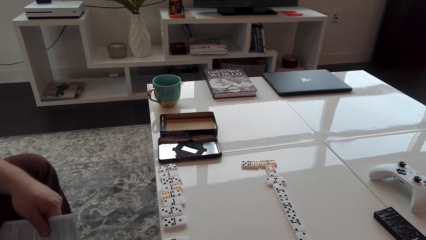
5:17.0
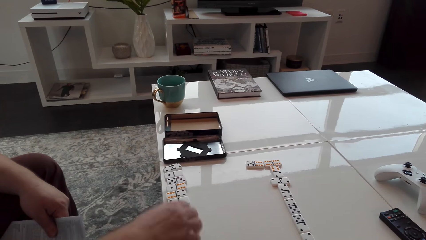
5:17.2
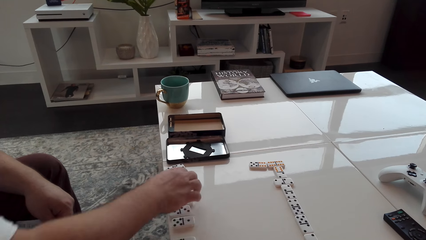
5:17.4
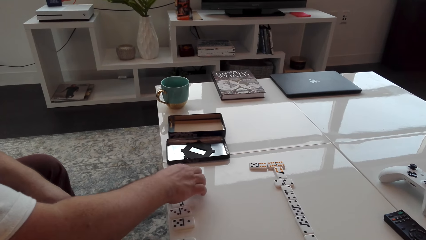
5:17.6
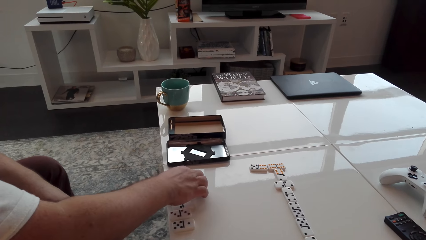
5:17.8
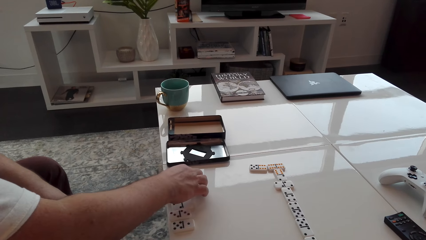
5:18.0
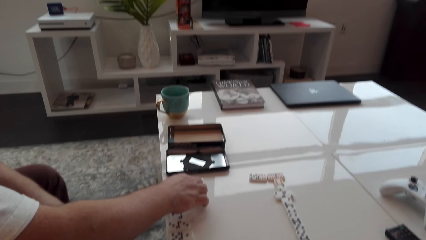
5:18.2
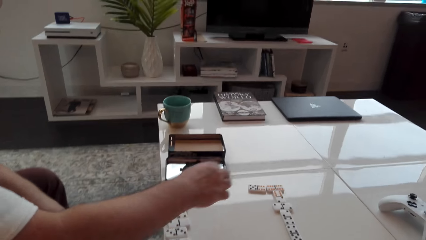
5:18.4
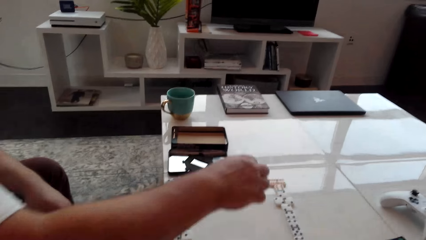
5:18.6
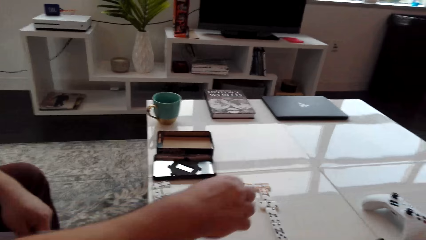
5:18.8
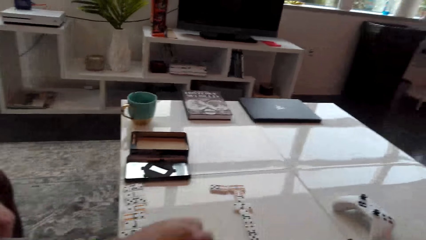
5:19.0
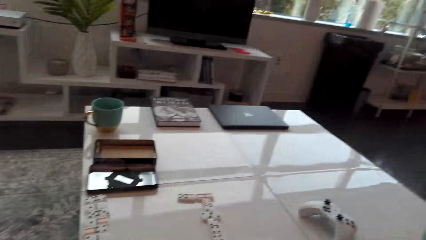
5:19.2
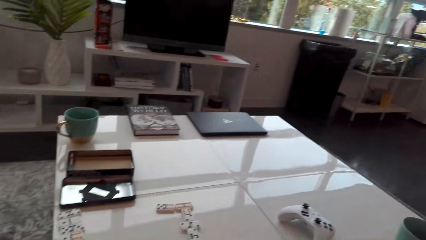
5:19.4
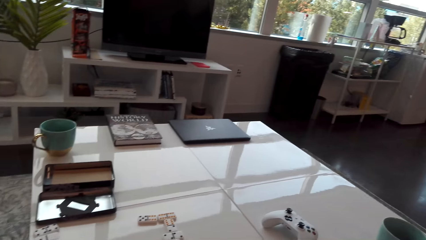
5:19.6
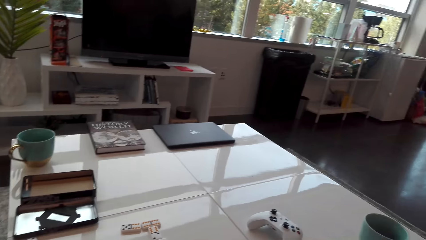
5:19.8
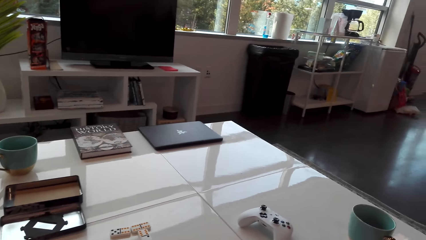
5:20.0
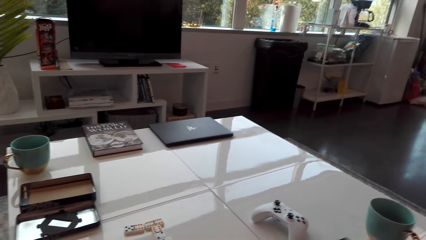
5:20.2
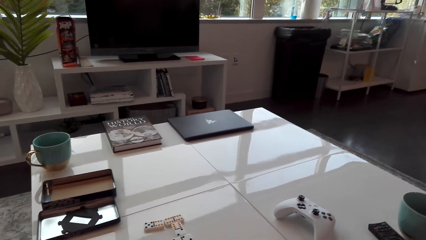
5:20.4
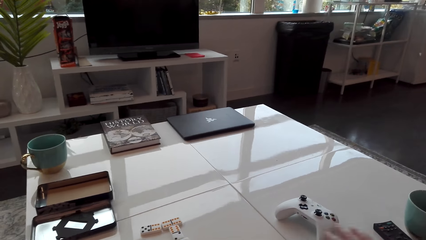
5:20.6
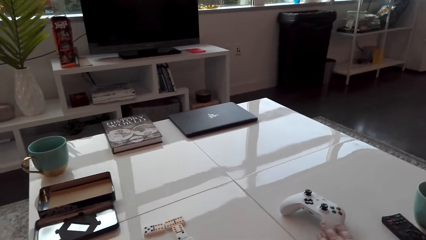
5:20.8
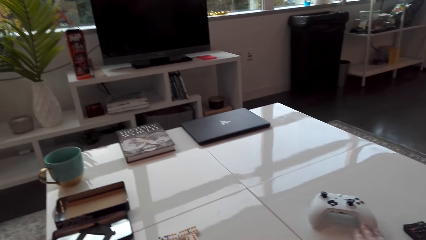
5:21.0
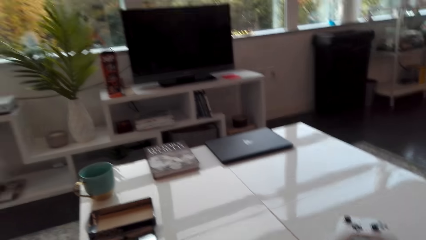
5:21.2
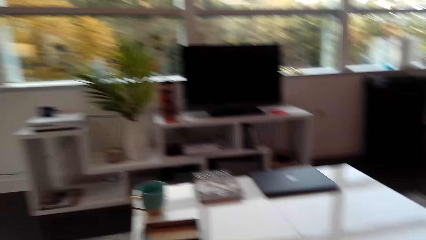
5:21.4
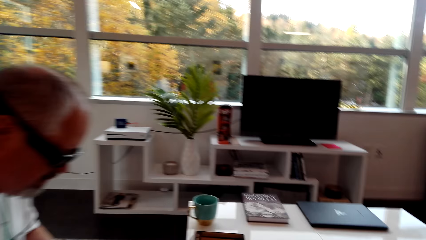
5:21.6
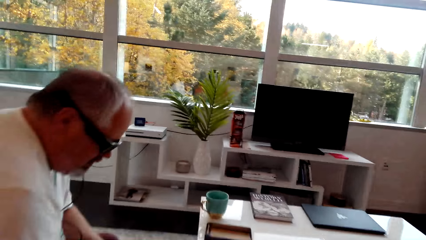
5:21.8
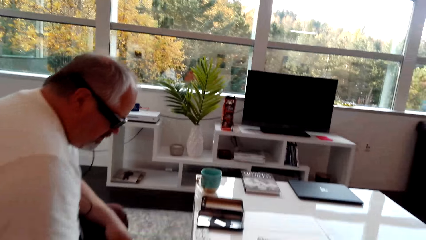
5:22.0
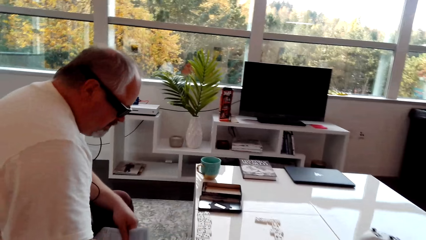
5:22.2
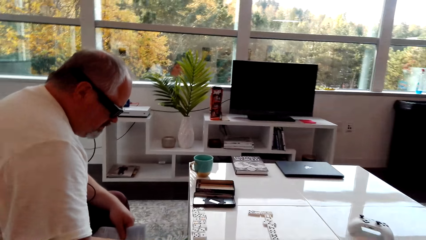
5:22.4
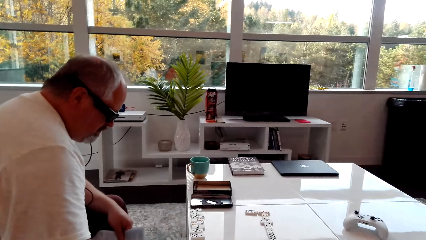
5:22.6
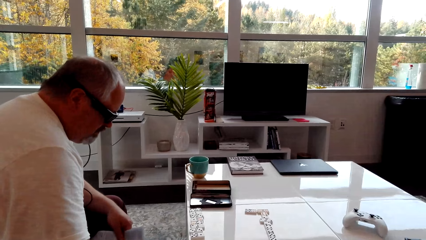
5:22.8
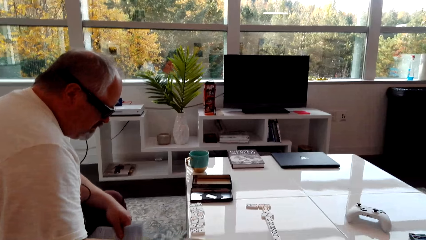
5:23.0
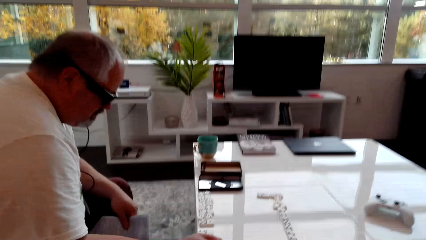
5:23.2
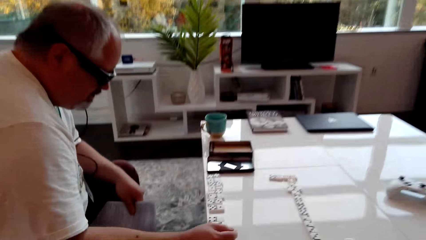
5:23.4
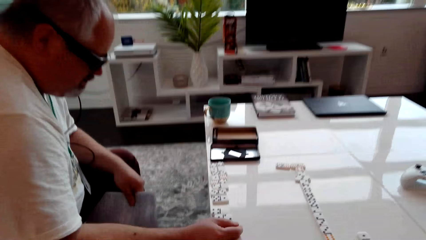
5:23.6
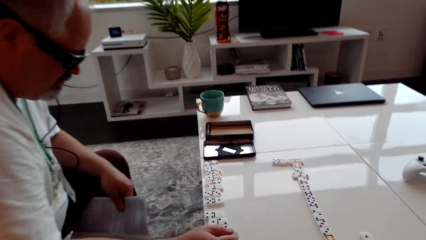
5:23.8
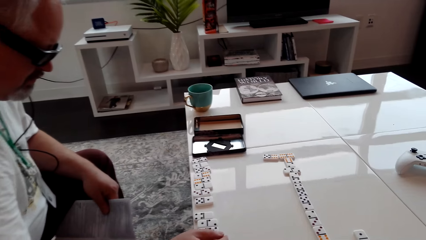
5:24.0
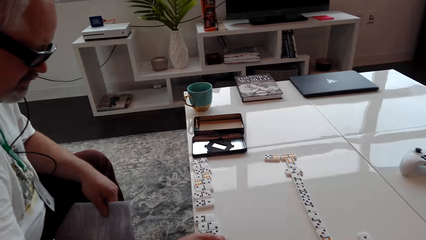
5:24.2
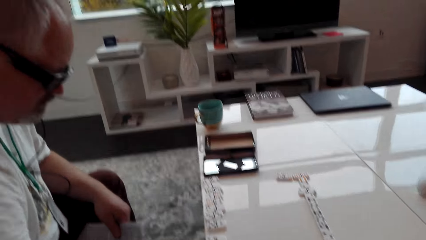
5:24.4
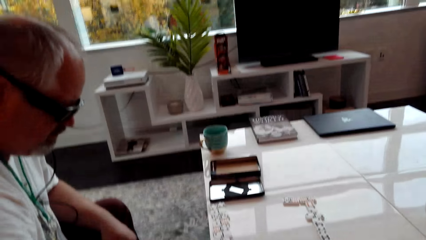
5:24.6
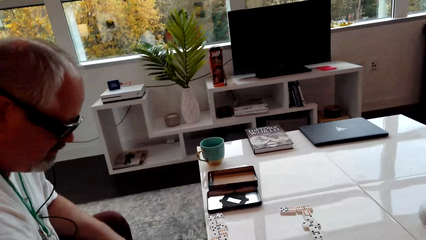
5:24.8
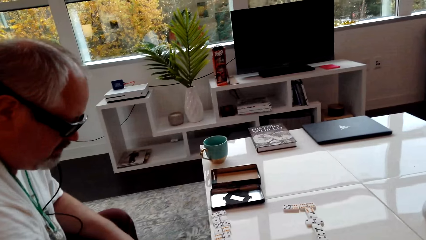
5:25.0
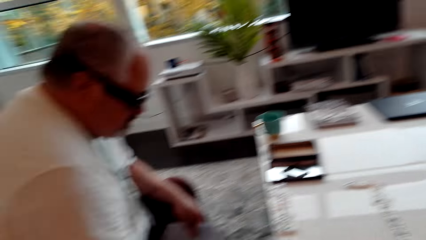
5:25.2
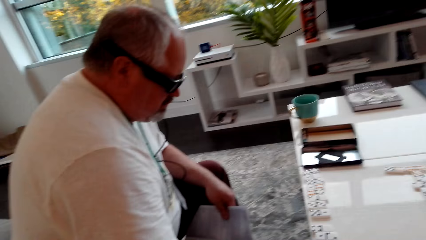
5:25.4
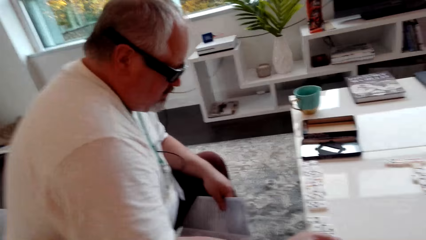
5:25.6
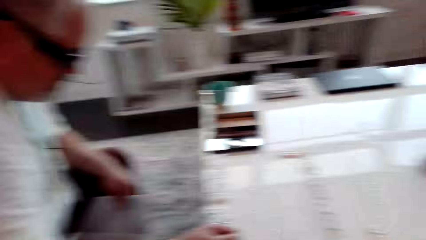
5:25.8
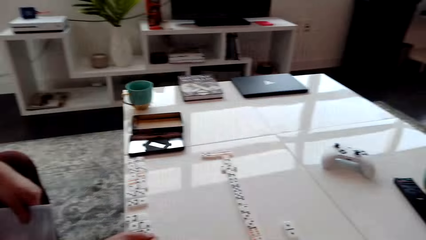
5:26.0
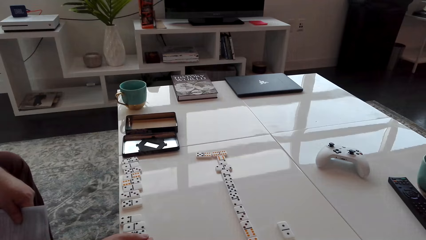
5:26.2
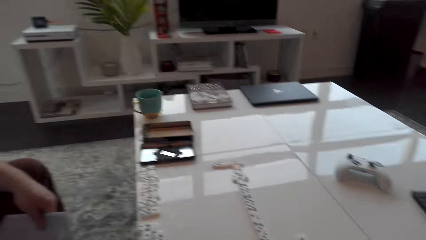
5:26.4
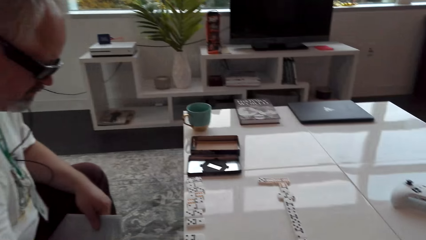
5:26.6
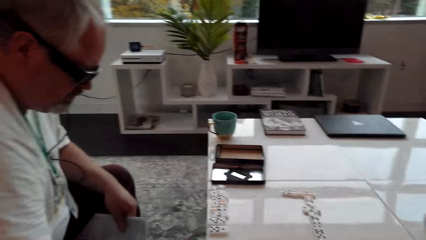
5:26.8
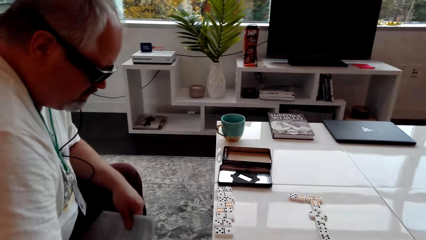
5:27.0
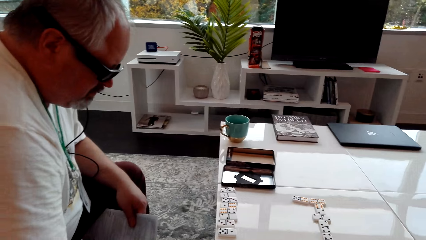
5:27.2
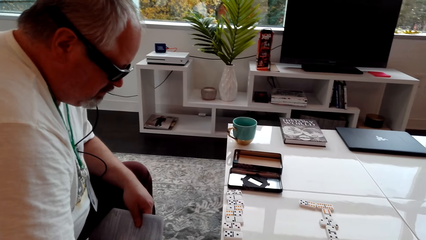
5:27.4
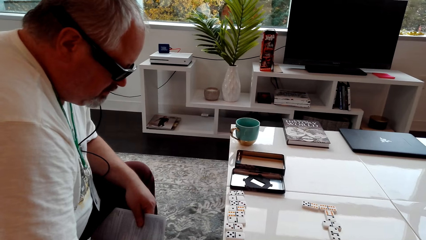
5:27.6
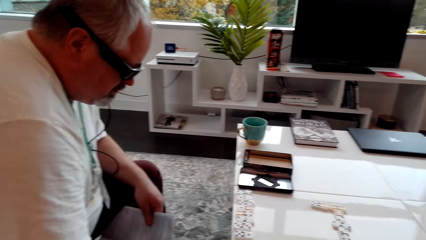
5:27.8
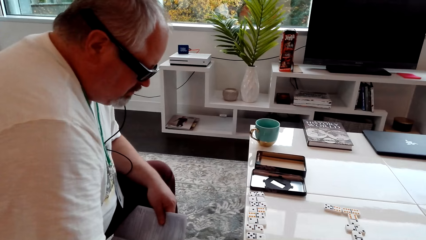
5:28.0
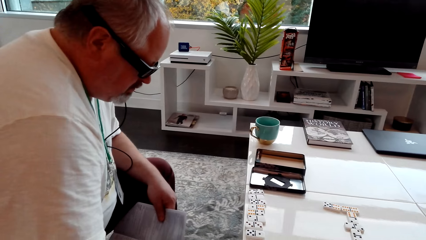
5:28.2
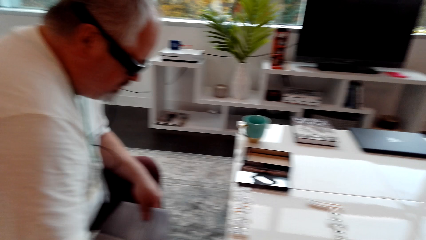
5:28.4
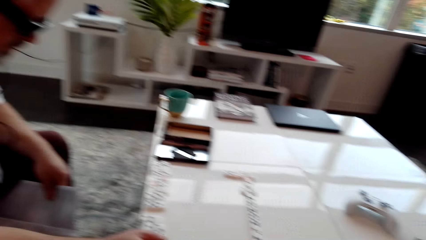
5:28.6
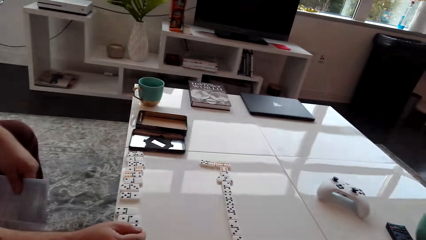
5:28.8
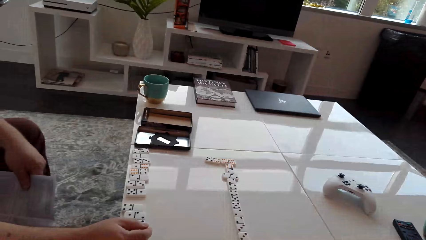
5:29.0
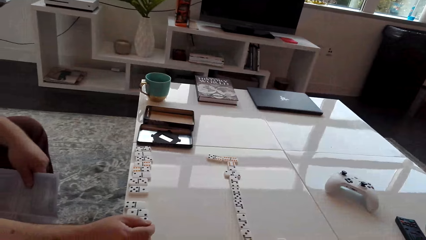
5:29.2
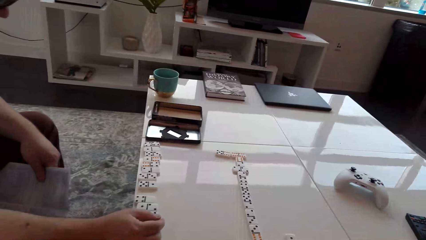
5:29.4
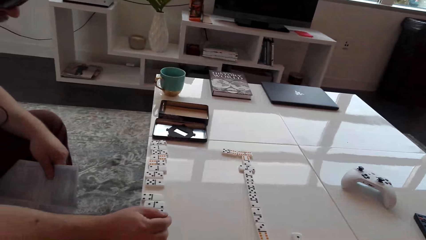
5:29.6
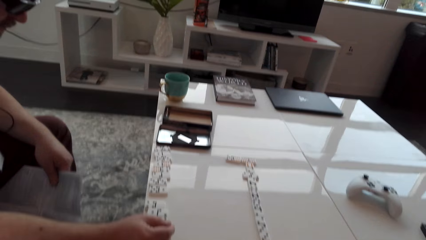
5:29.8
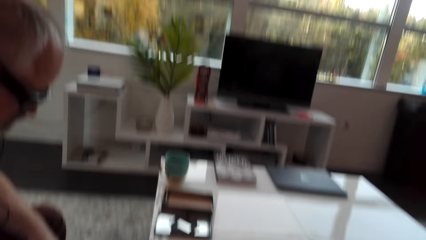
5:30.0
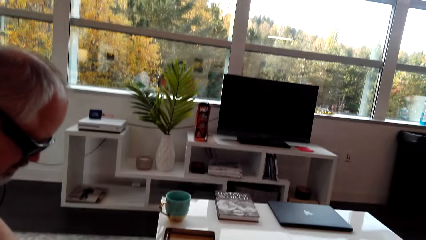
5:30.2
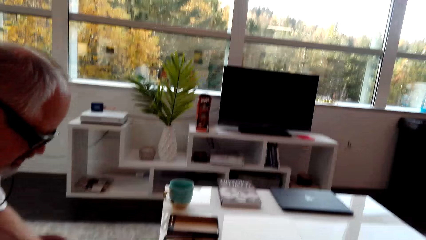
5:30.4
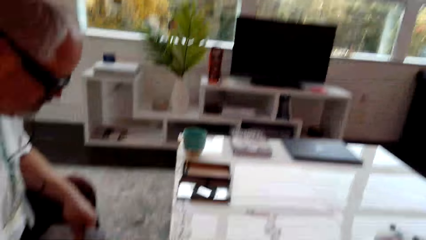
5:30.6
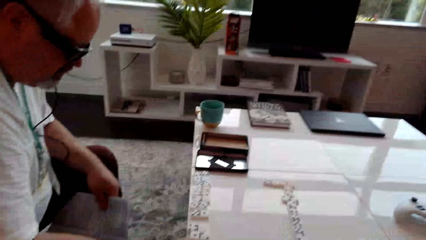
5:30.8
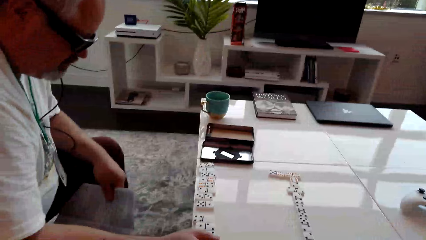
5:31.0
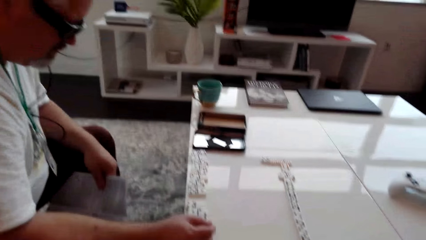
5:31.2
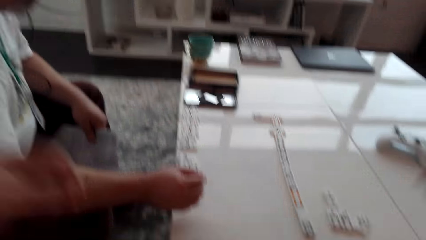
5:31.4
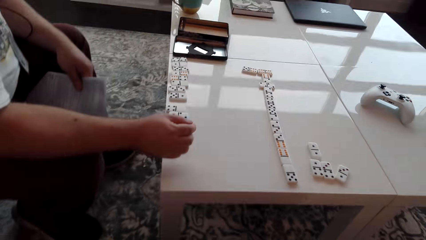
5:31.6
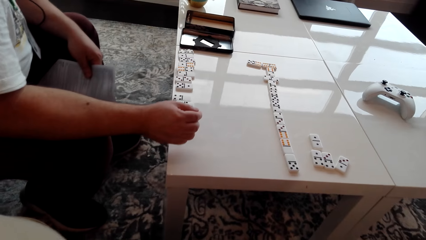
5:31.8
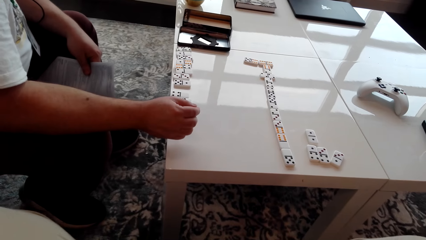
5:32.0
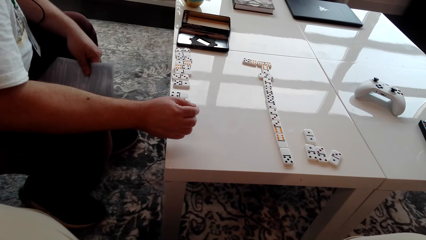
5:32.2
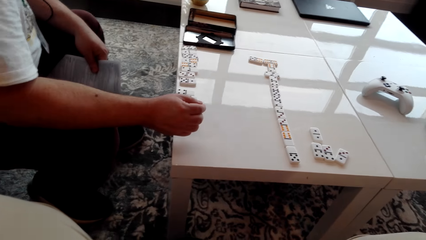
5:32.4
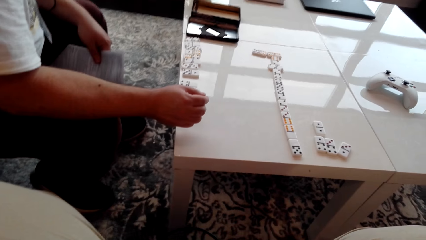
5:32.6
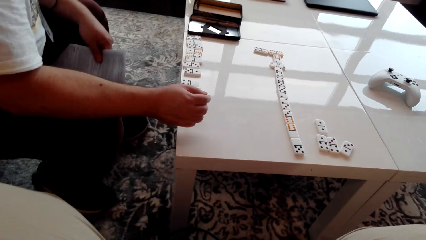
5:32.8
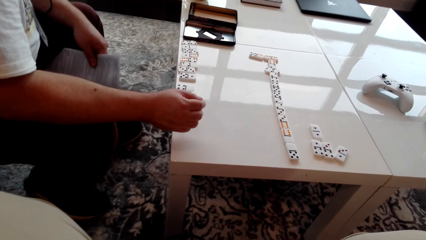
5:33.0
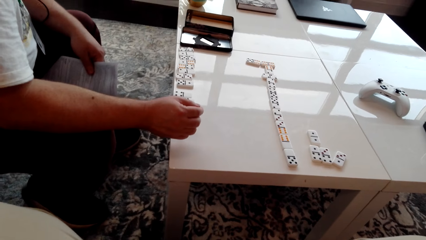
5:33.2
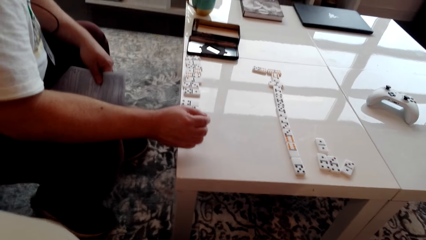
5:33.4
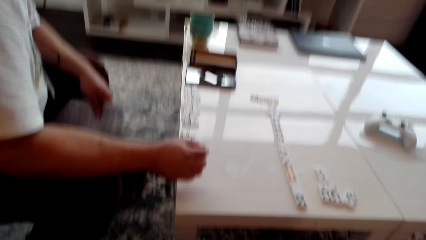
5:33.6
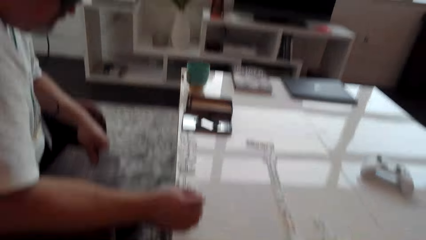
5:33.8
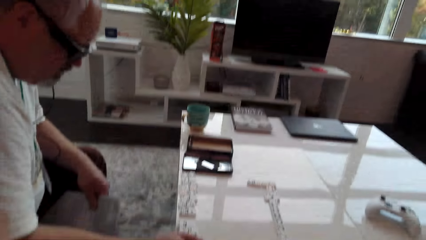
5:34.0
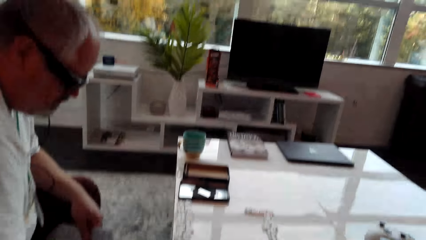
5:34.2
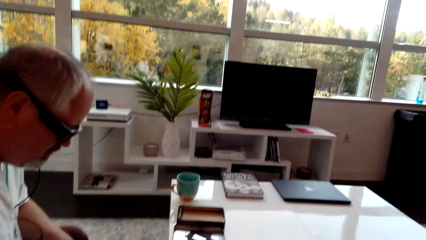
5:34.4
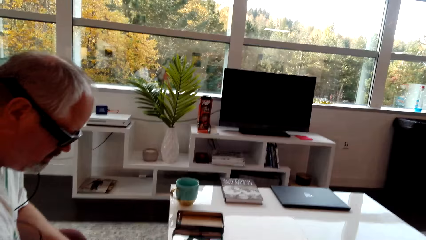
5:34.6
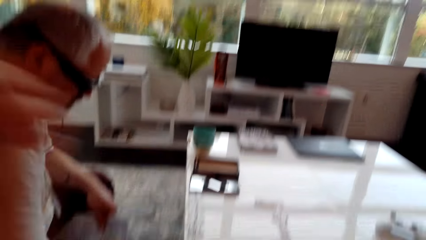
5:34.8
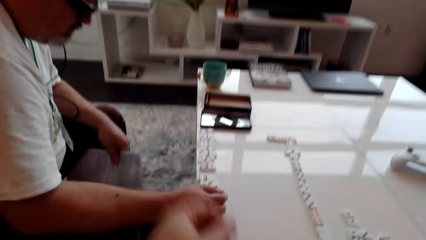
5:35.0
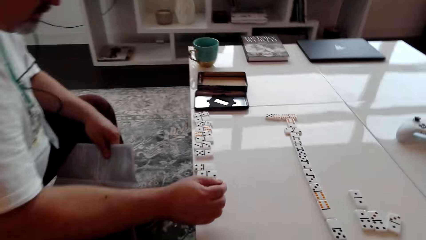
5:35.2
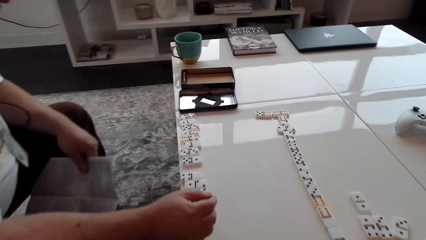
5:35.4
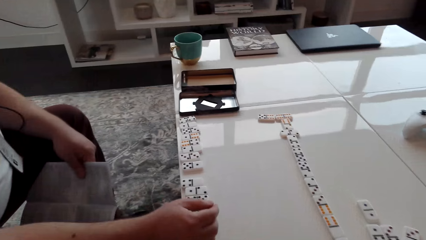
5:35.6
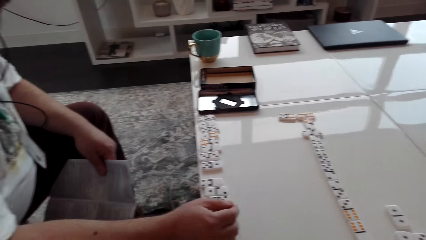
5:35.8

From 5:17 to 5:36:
The camera wearer looks around. A man holds a cube. The camera wearer looks around.
